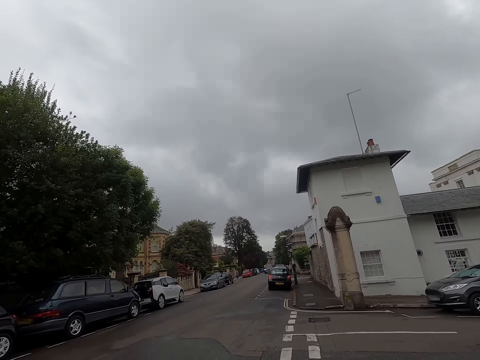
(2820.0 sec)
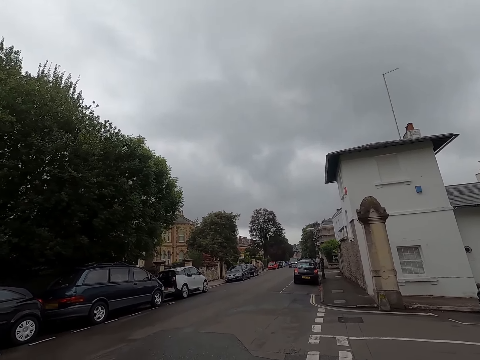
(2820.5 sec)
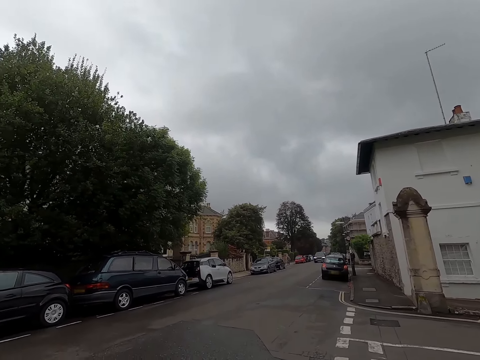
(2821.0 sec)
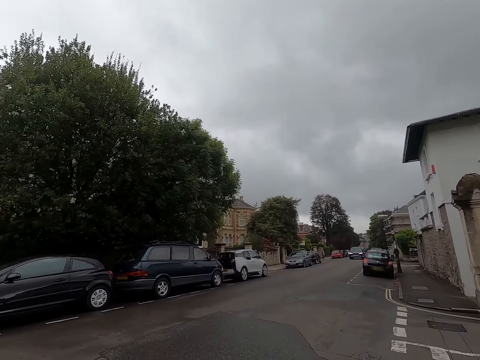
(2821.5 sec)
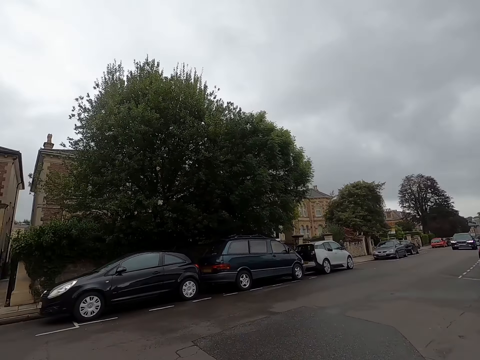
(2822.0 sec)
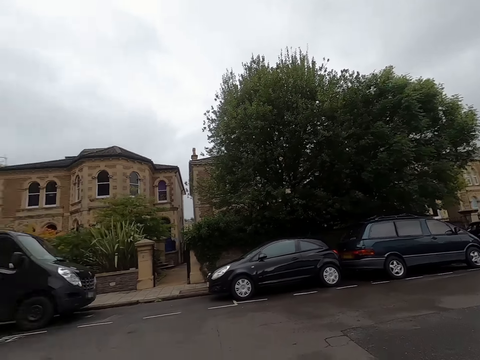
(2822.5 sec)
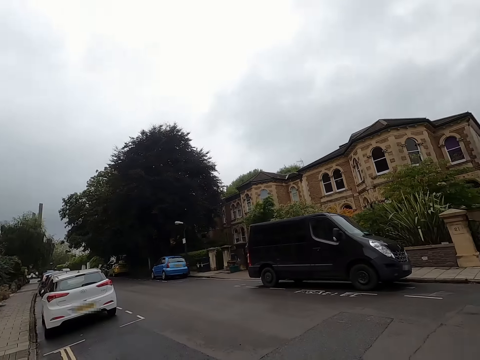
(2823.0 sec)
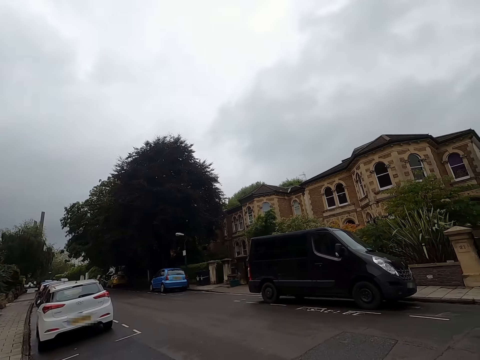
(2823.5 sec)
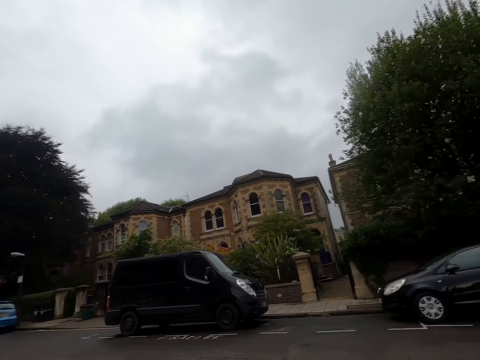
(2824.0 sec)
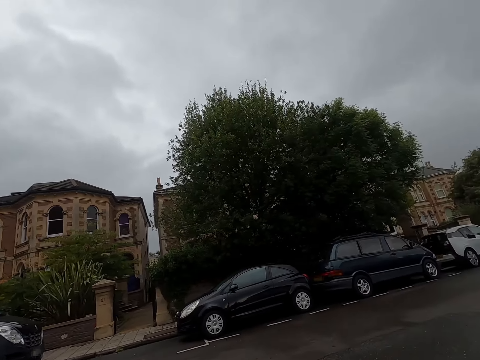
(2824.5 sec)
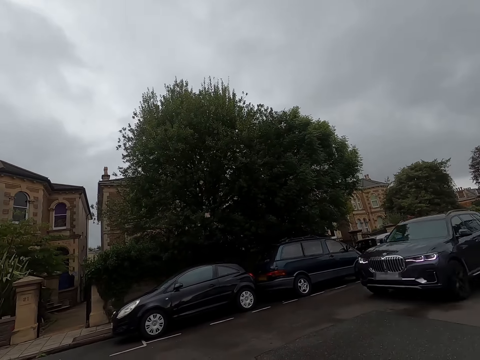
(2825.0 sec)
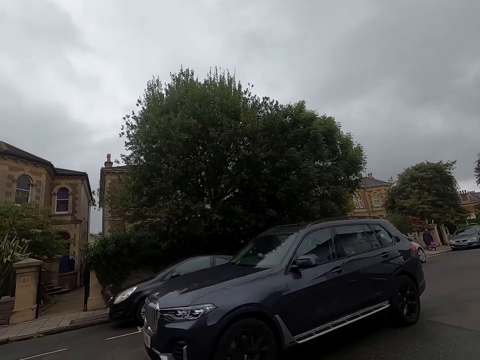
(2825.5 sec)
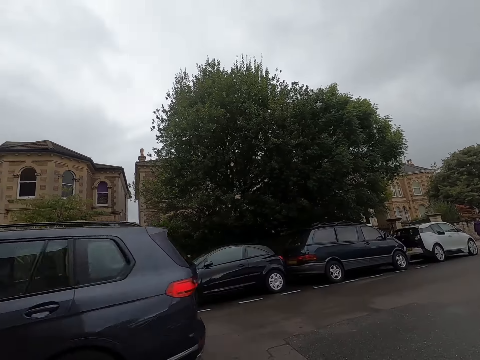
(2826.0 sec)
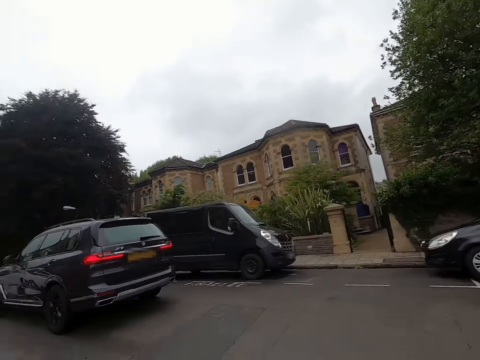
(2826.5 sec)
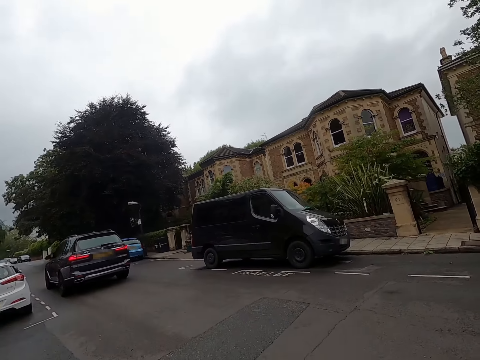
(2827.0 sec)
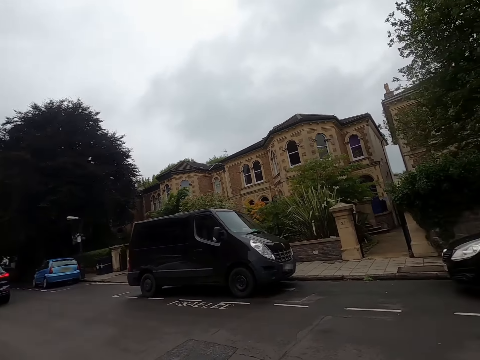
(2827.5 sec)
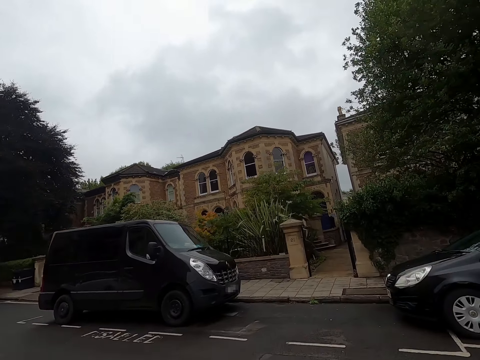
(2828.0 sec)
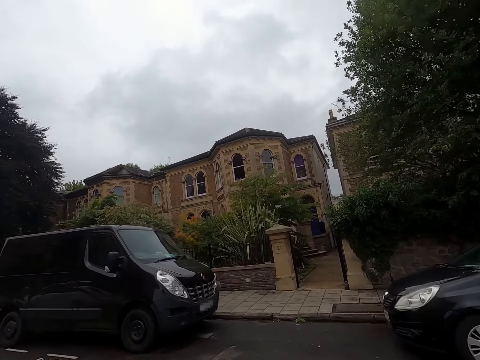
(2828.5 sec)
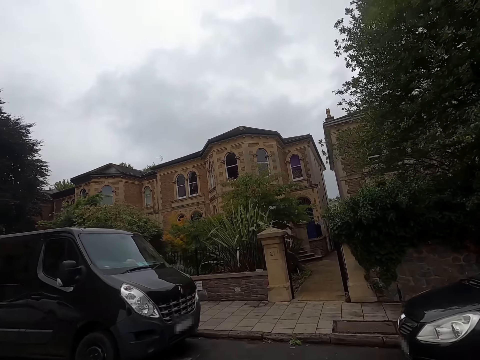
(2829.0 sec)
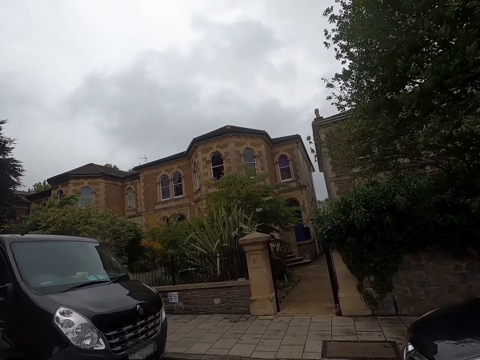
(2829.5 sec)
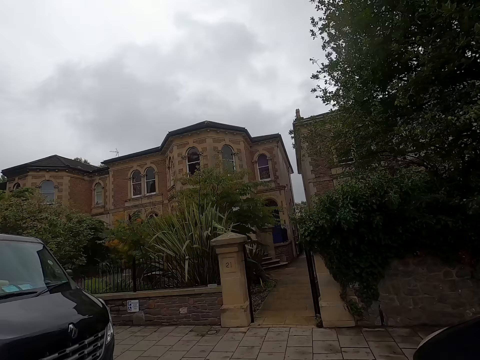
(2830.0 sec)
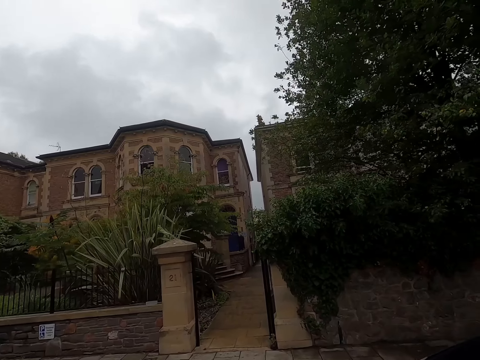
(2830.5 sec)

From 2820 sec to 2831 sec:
The camera wearer turns right then left. A grey car drives past them. They cross the road.

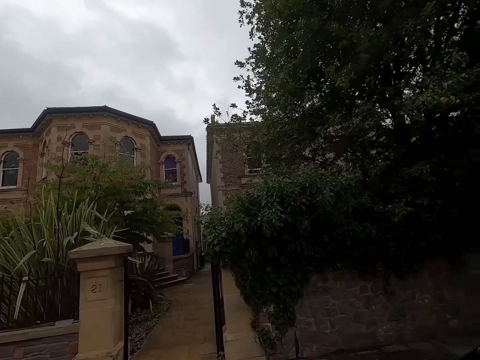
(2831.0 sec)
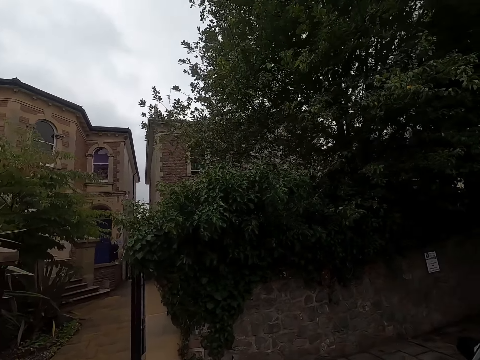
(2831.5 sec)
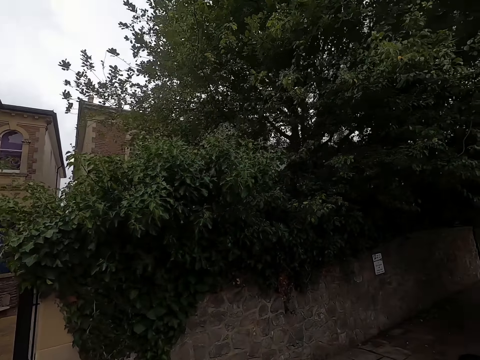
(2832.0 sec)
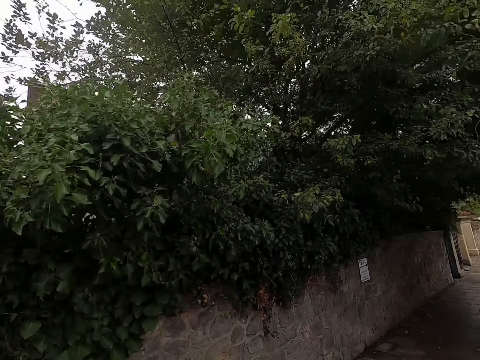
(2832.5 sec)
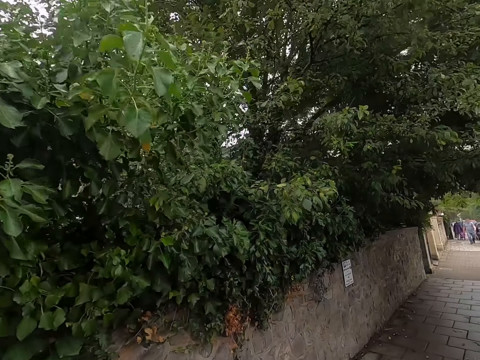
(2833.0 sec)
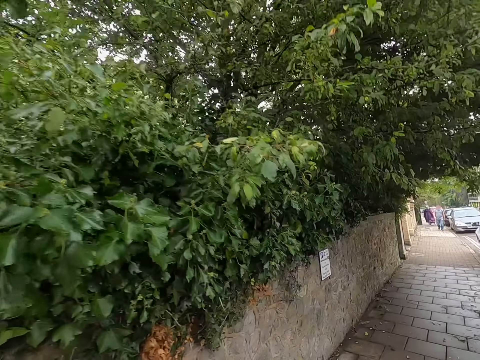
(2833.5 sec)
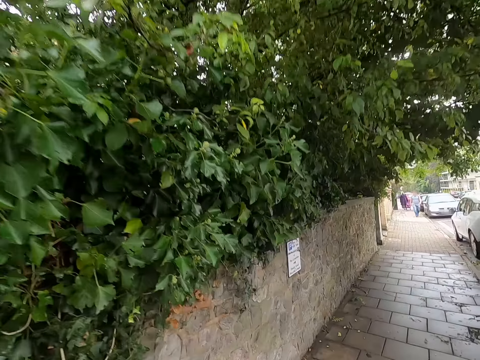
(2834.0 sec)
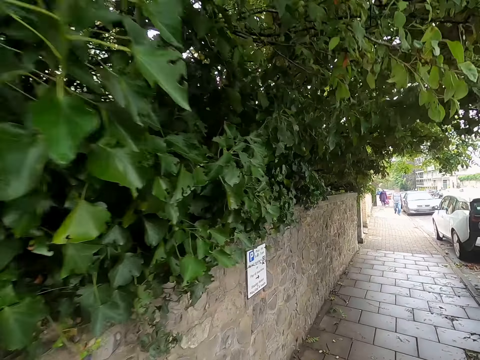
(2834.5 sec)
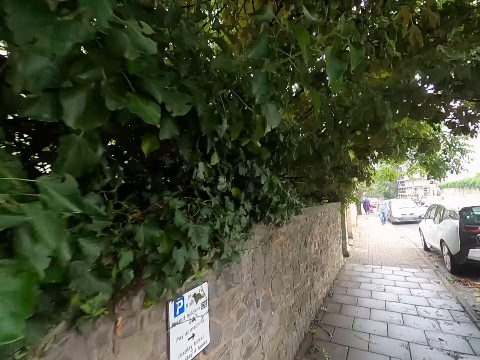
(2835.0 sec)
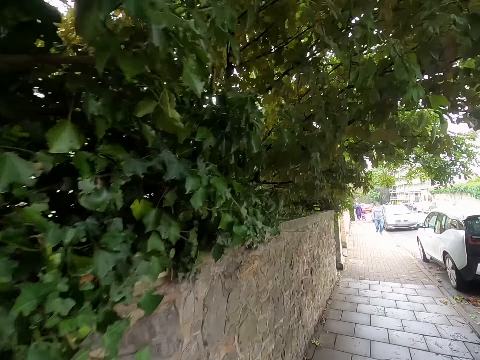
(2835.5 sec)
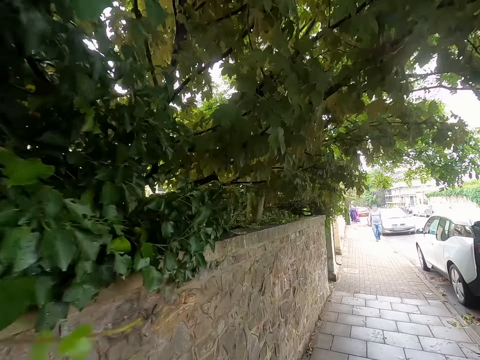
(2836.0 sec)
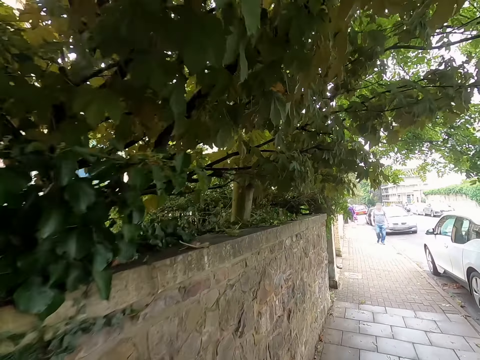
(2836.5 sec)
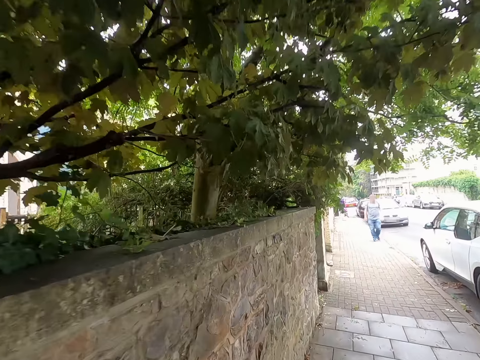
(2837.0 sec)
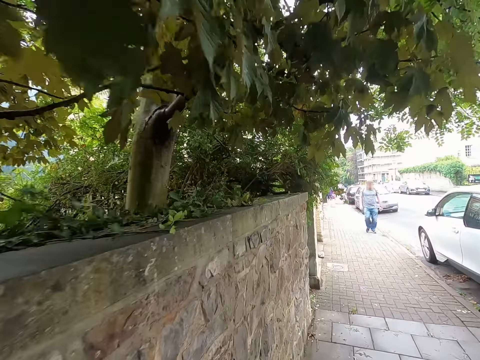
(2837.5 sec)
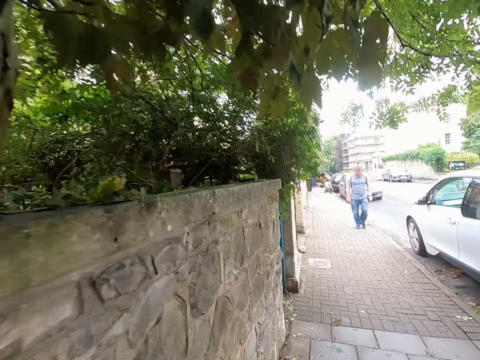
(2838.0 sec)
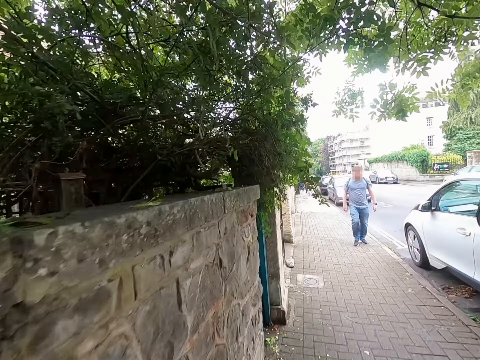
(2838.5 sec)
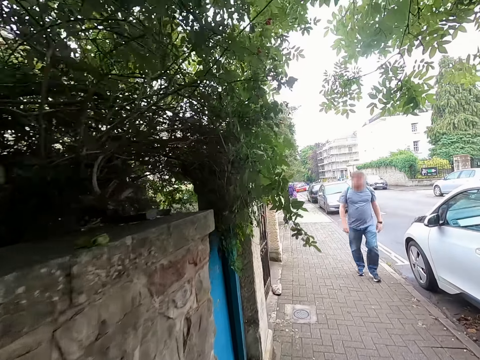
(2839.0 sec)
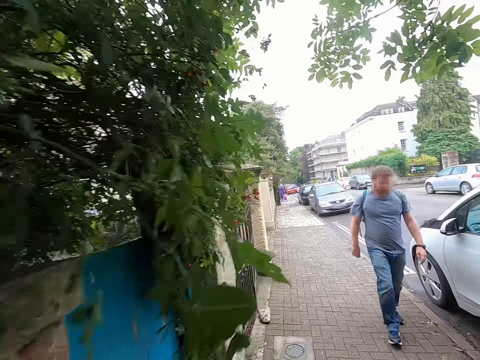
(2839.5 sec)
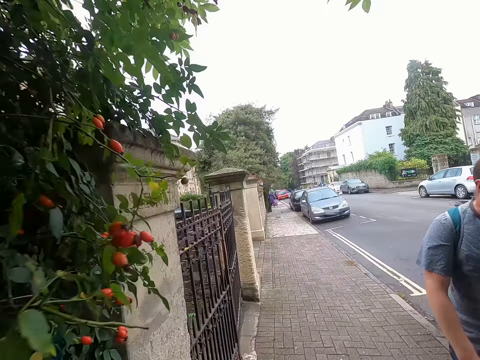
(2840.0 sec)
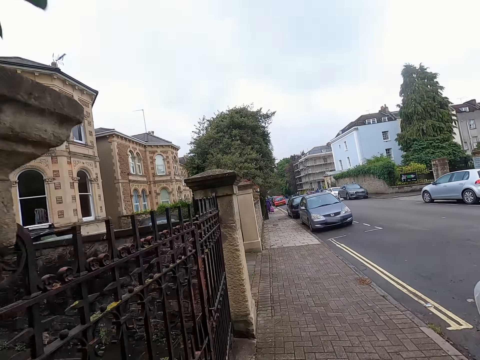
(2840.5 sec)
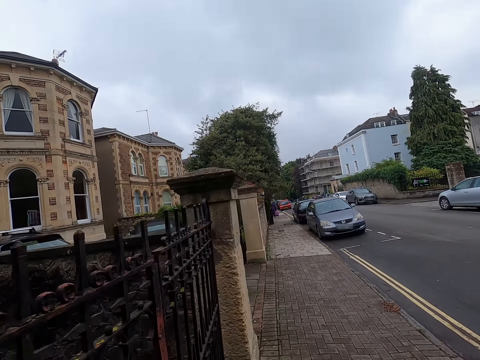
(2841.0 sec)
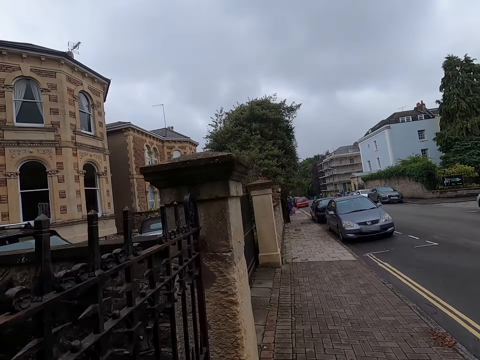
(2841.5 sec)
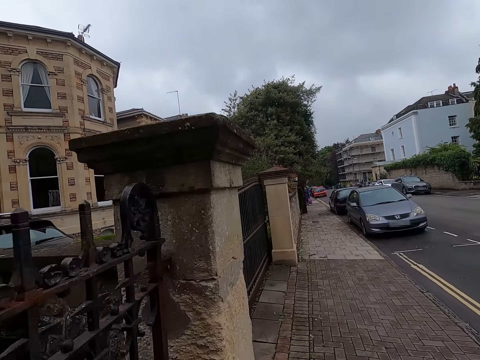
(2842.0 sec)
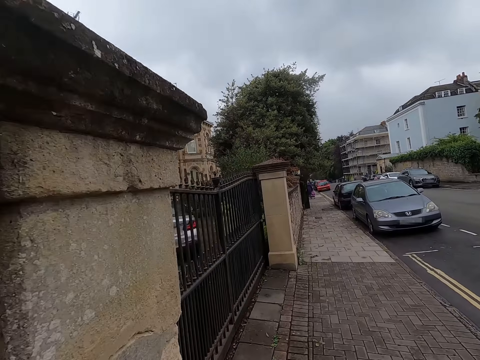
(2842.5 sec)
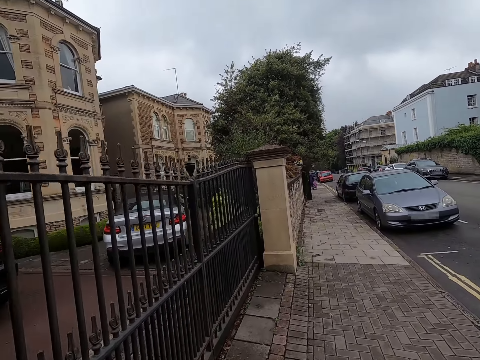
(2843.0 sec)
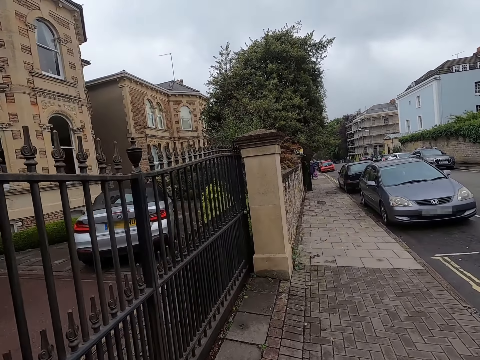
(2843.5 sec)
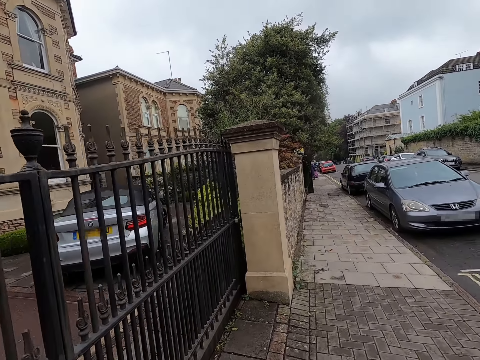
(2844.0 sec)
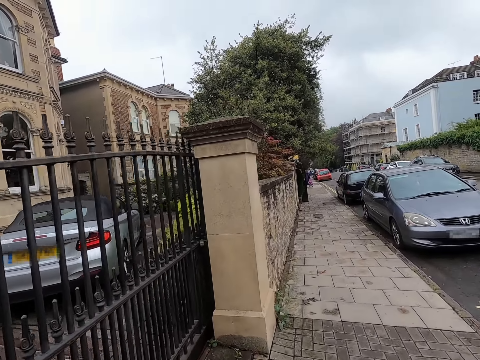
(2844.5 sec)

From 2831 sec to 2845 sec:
The camera wearer walks on the side of the road. They walk past a man.

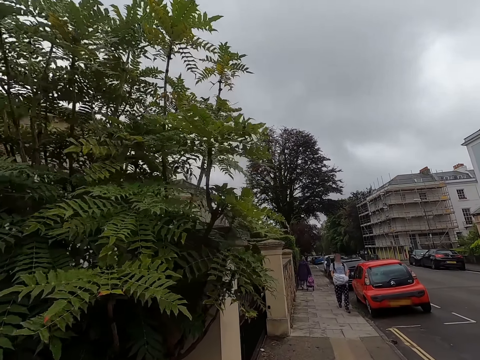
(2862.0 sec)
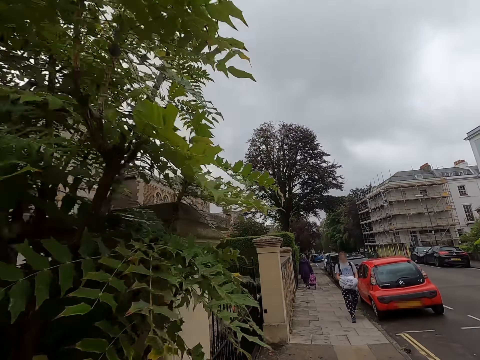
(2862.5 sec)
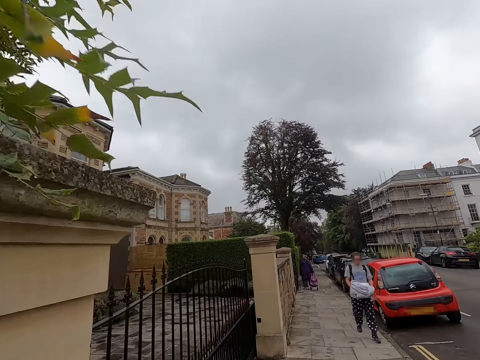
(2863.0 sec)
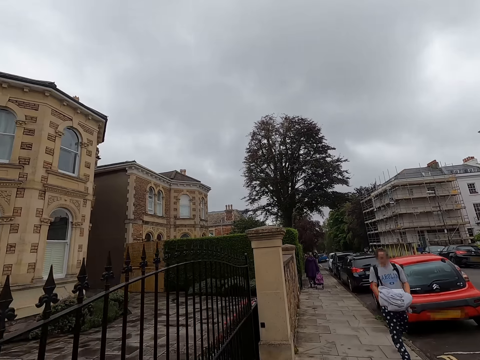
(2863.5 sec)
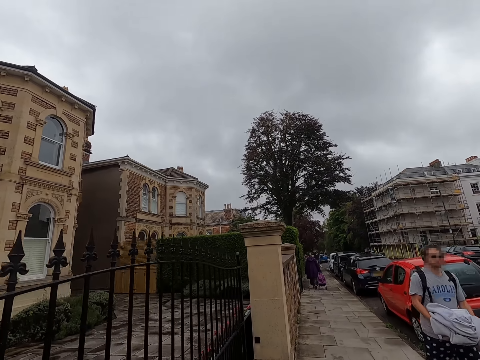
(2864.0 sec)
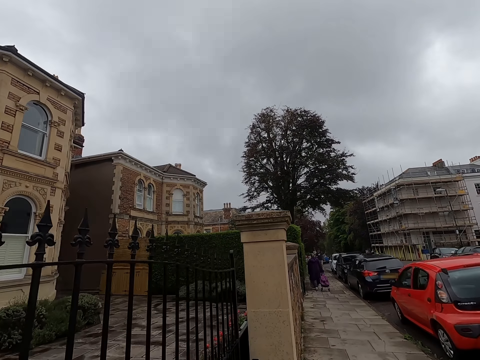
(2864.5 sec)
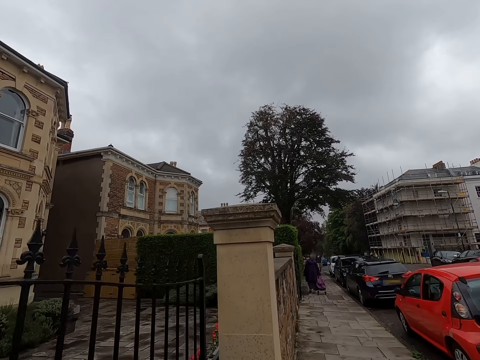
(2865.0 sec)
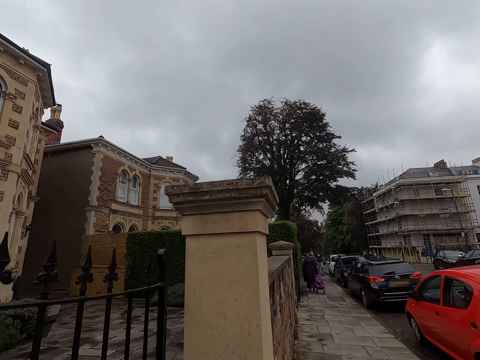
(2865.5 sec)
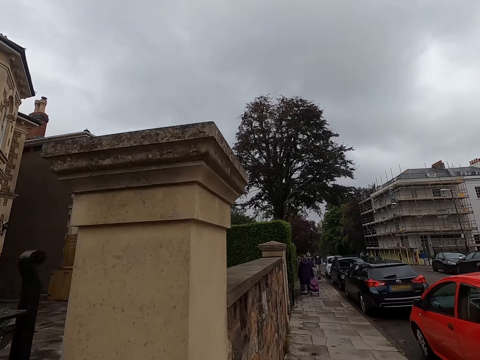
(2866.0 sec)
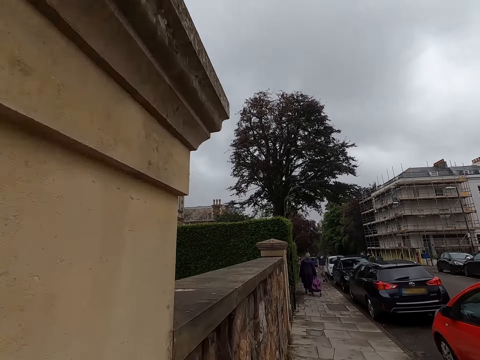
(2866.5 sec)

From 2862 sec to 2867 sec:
The camera wearer walks past a man.
